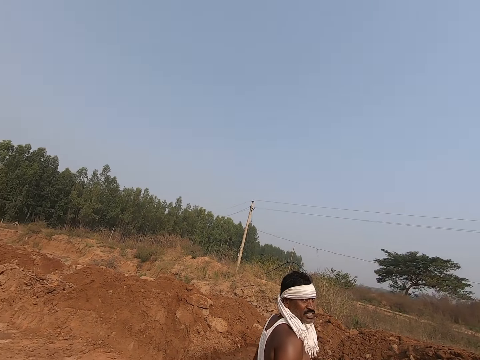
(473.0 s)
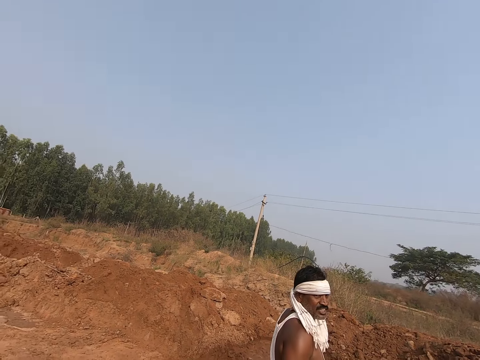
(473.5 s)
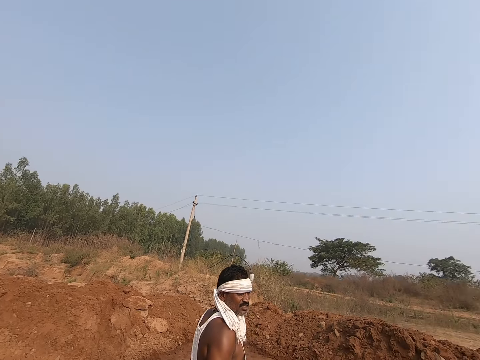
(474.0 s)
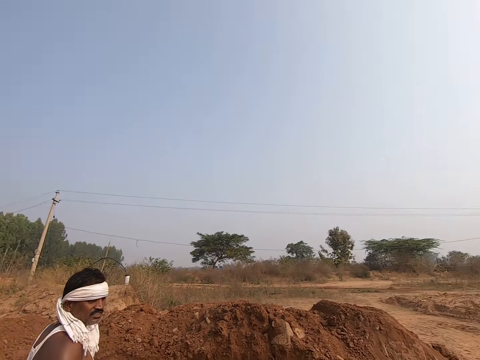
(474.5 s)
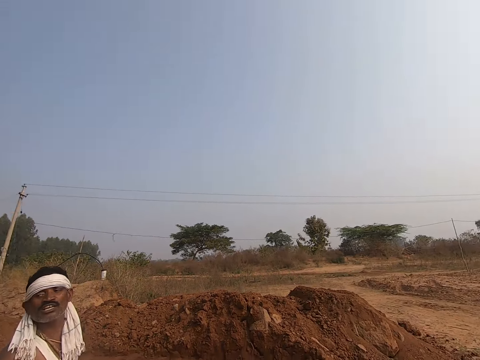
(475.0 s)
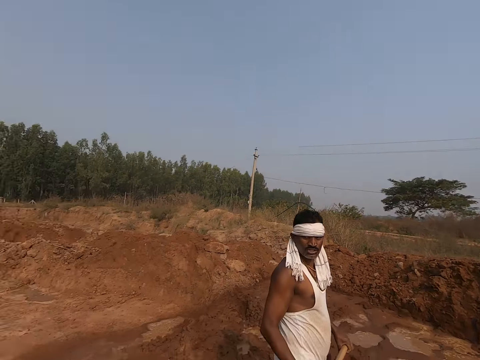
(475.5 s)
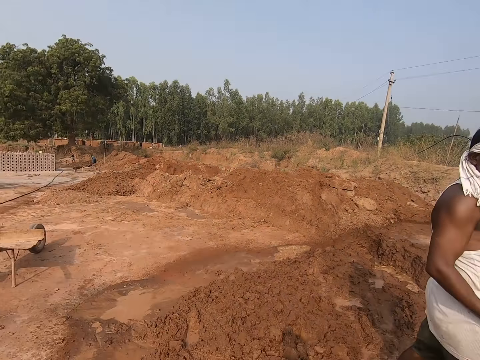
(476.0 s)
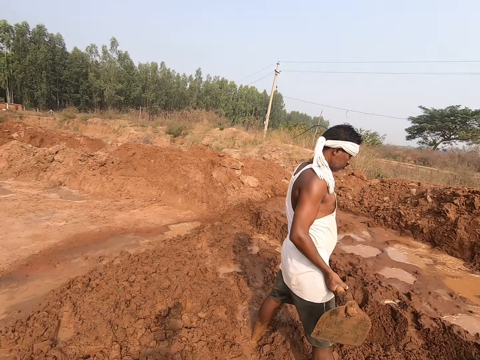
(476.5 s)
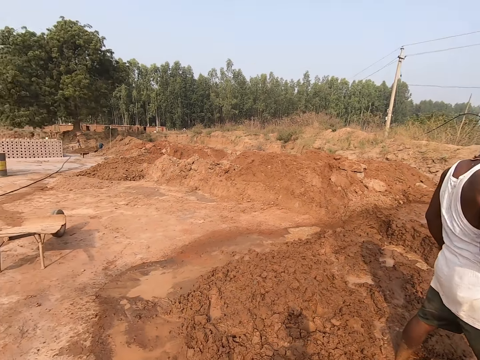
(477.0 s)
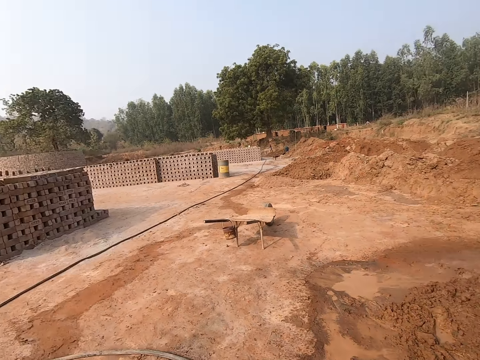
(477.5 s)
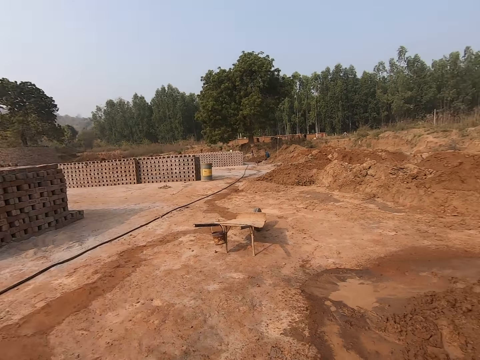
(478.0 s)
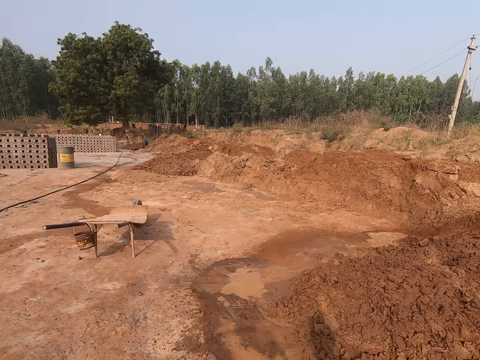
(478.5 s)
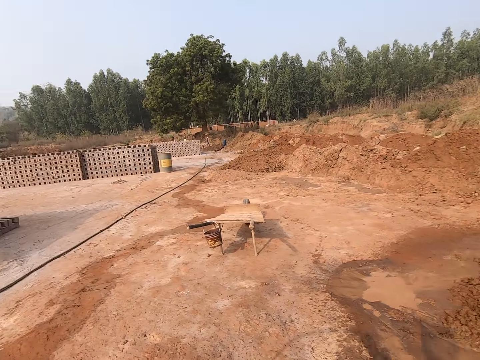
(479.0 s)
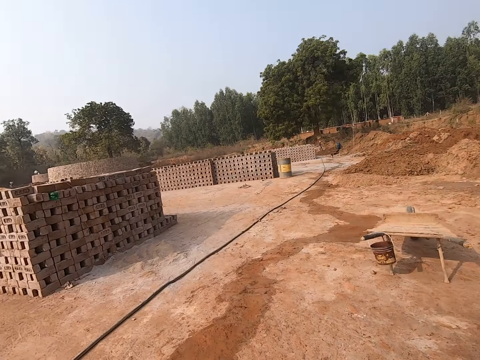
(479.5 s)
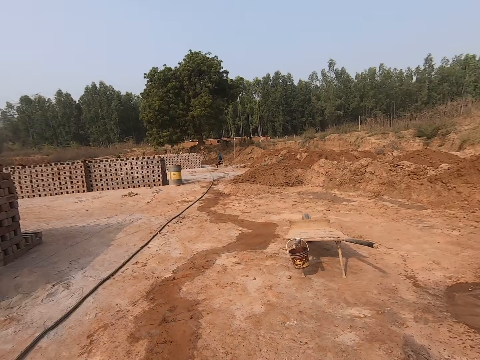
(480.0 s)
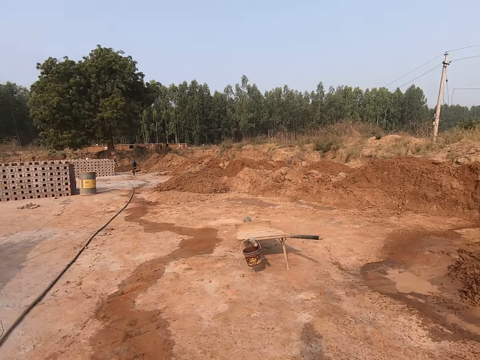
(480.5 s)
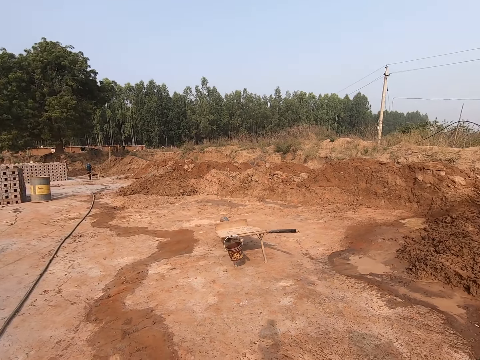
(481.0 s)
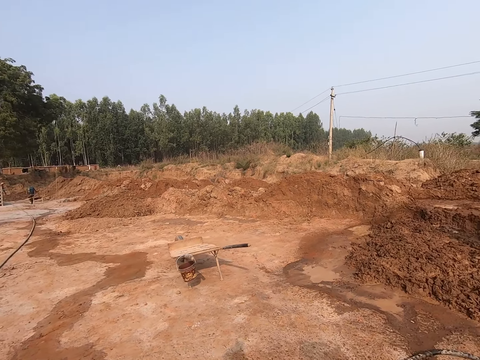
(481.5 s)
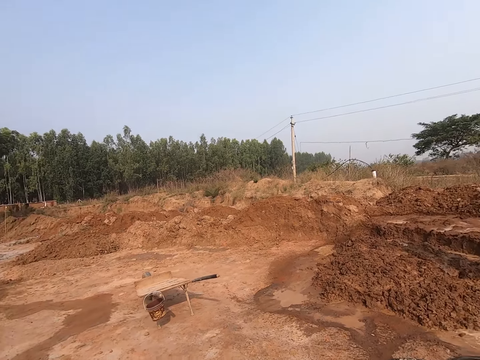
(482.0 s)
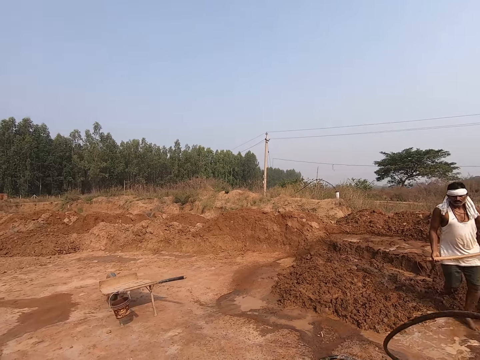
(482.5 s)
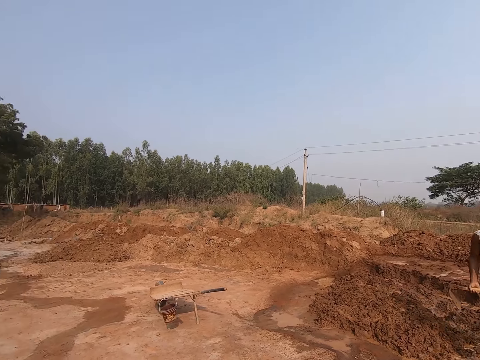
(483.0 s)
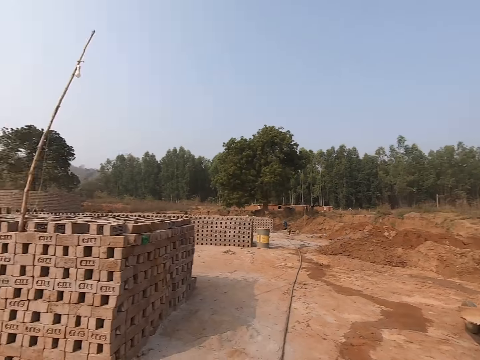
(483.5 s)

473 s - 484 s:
The camera wearer walks around the construction site.

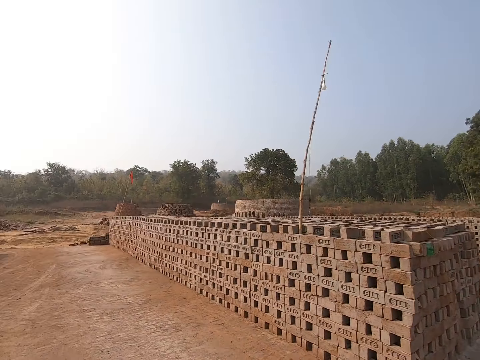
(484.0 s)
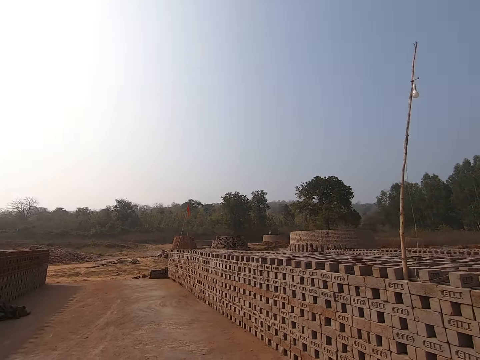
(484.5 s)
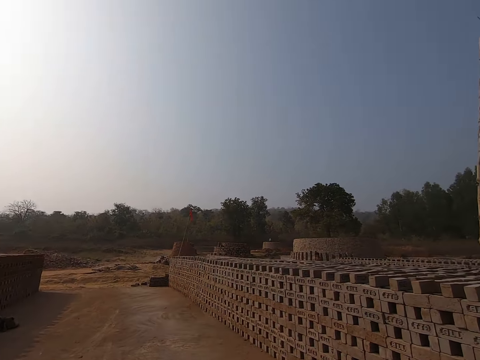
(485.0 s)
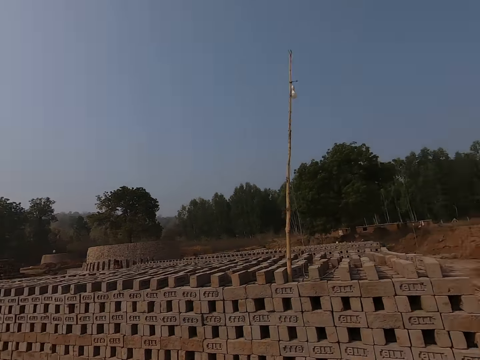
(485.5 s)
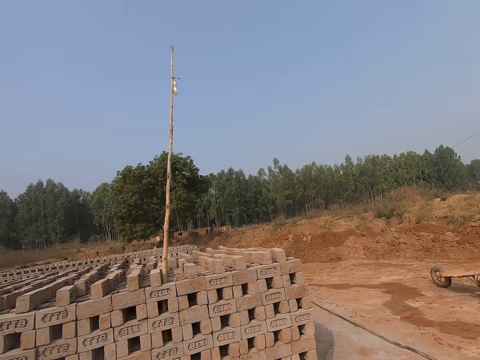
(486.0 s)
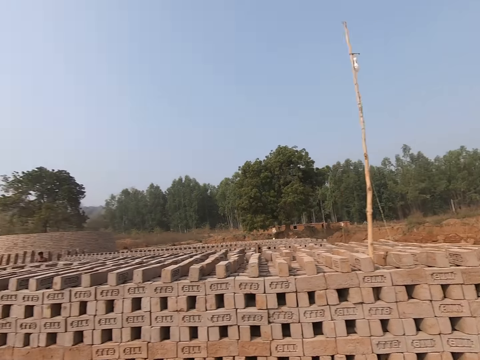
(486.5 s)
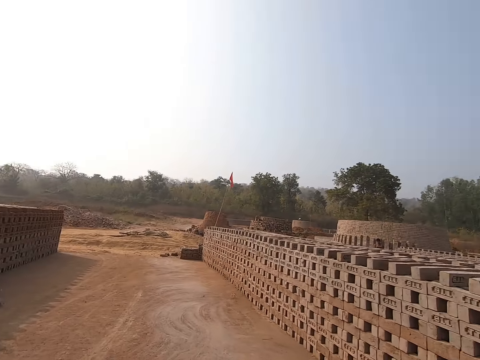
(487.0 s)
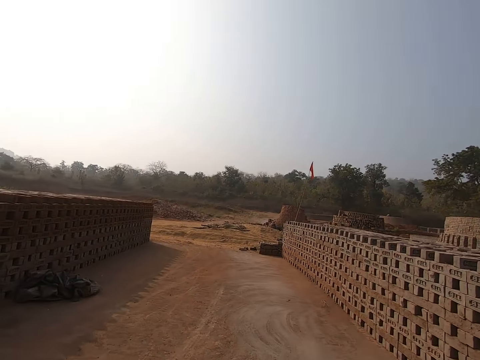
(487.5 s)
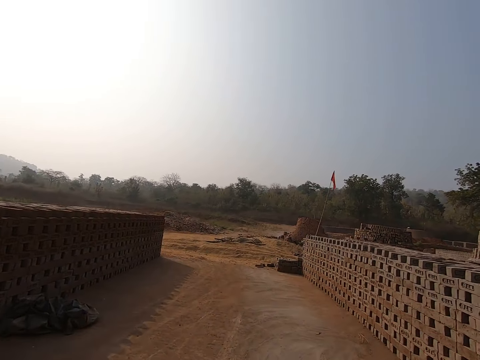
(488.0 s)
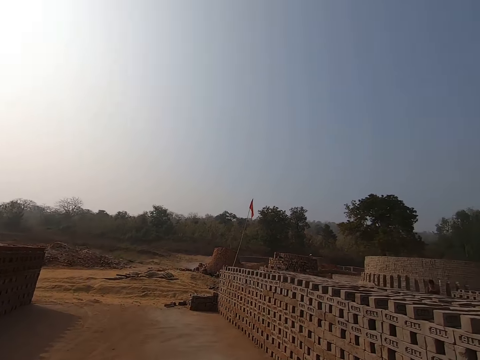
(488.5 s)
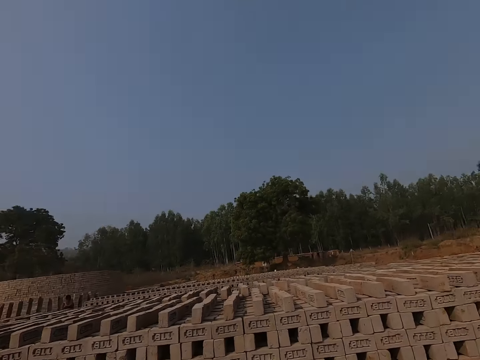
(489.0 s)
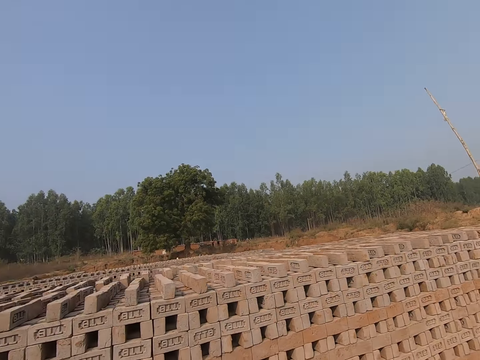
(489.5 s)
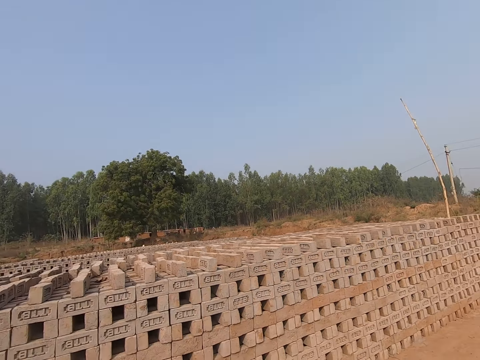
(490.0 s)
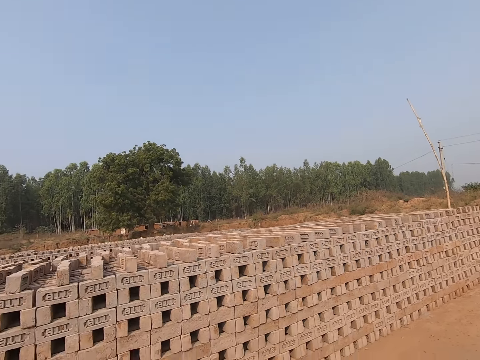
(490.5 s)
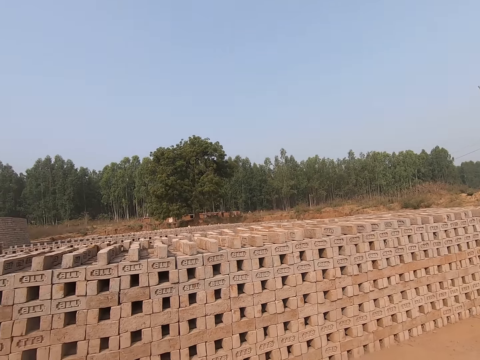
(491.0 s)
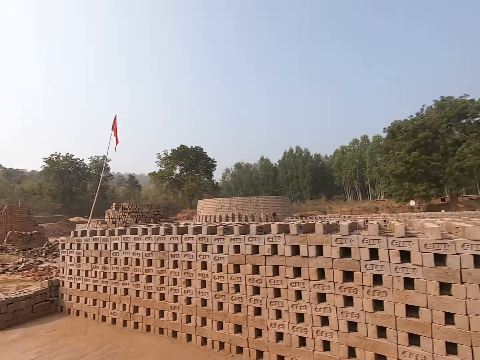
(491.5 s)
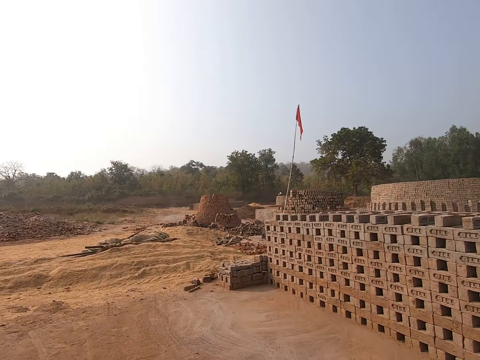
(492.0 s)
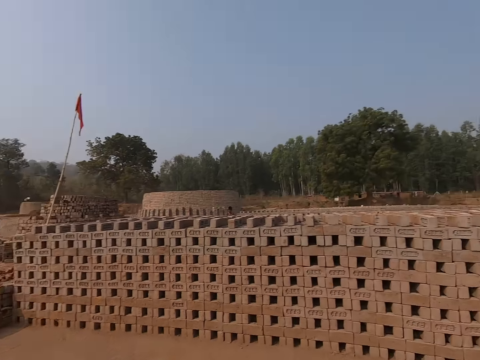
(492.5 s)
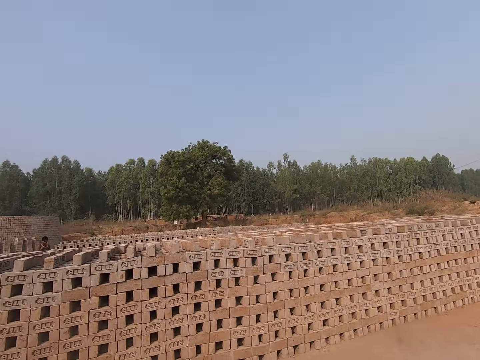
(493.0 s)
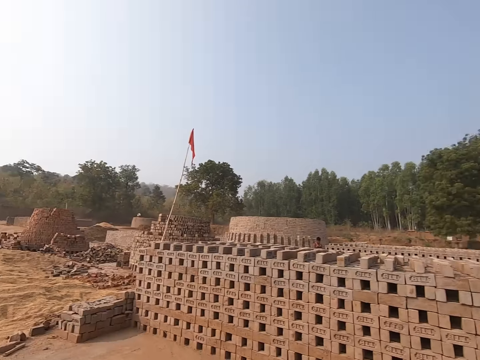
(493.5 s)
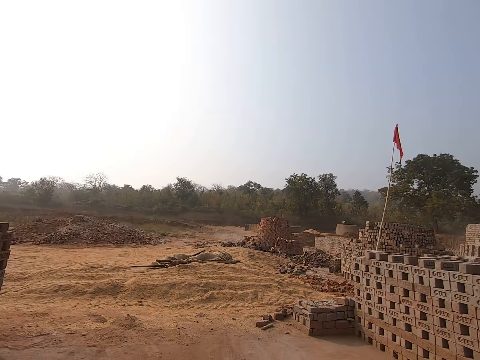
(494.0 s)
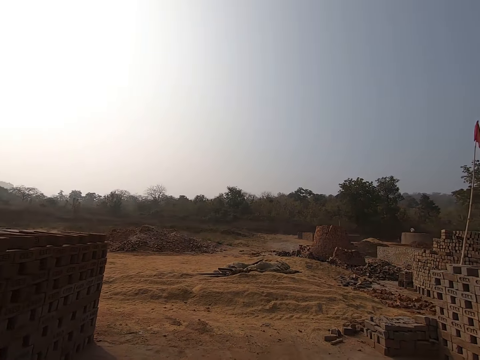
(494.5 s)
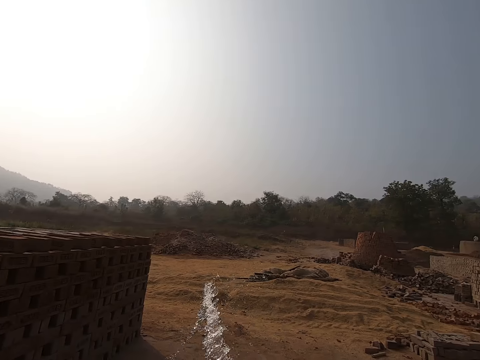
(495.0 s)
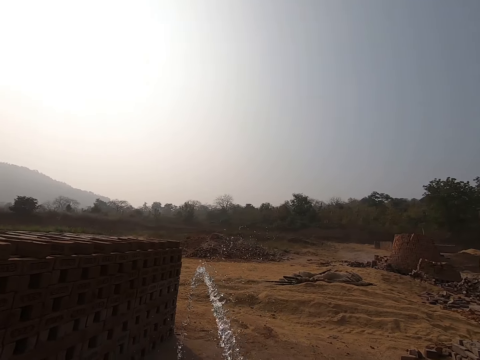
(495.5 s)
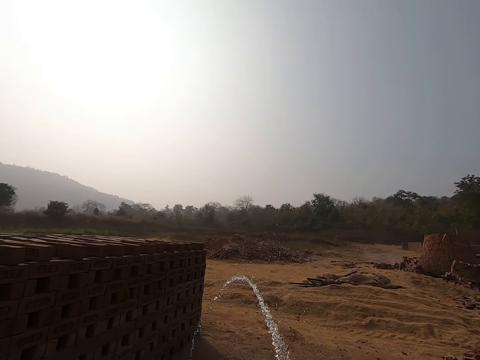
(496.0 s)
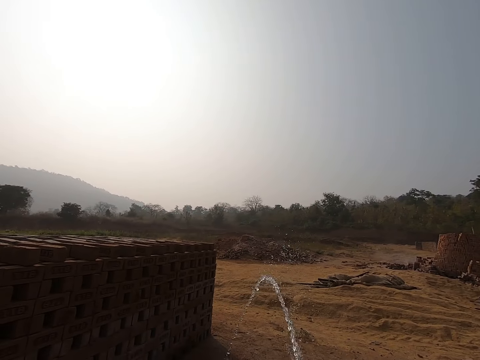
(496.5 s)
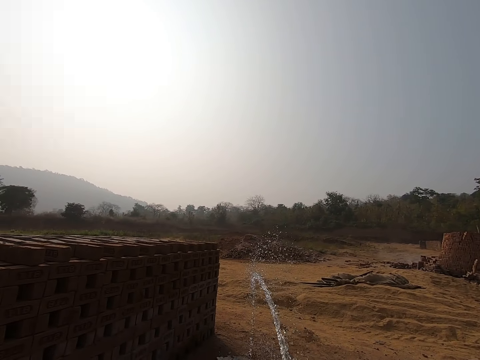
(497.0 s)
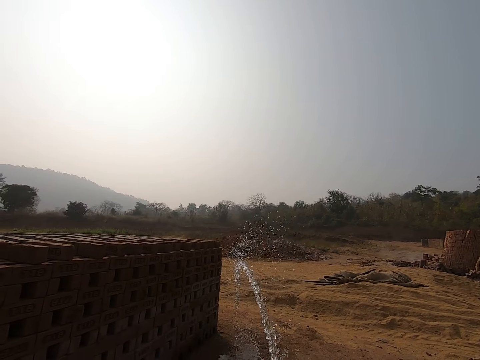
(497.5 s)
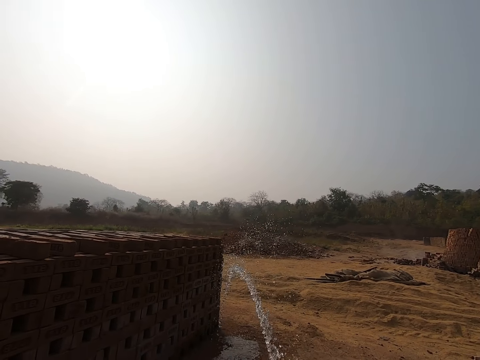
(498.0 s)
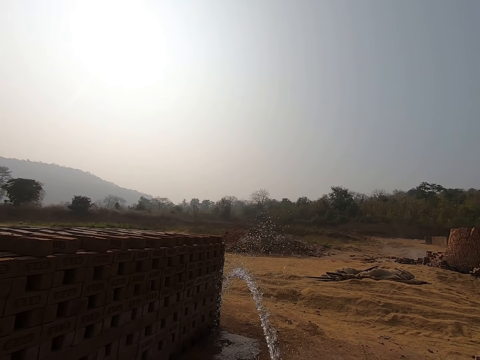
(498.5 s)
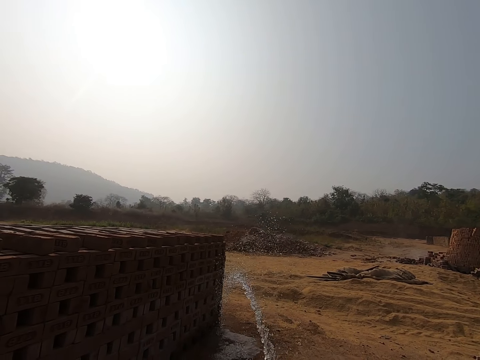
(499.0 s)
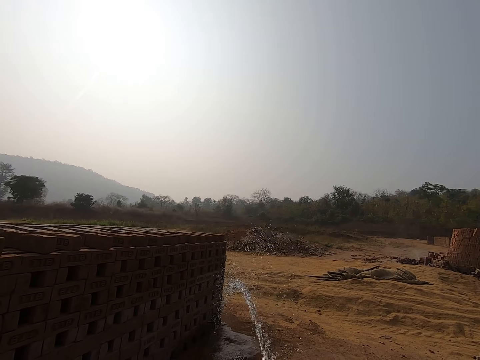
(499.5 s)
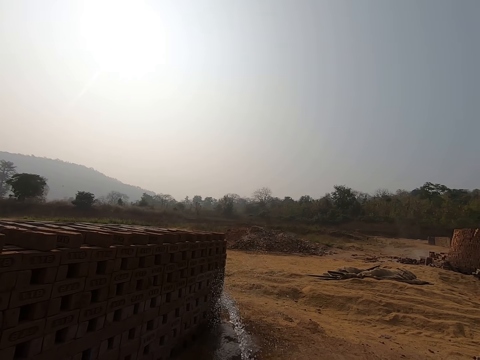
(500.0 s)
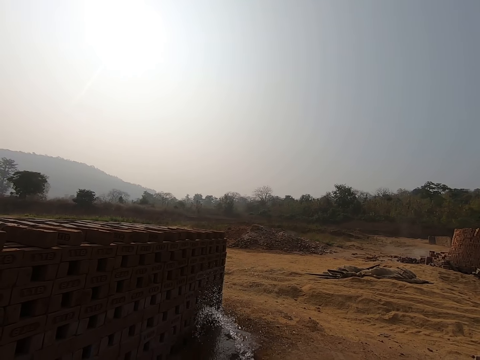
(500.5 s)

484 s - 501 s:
The camera wearer looks around. They pour water on the soil.
